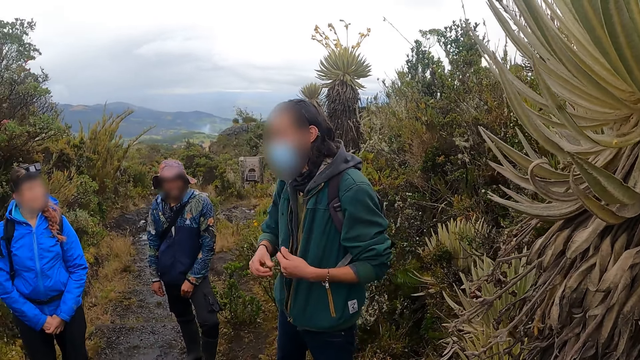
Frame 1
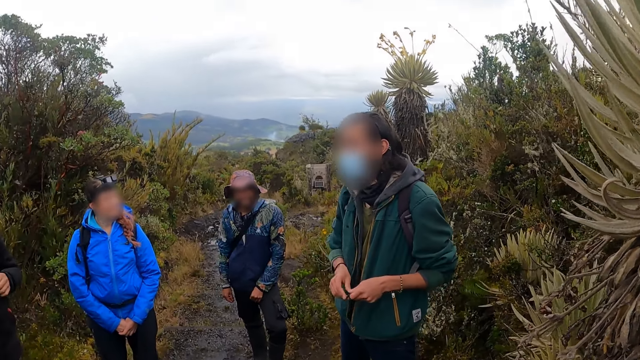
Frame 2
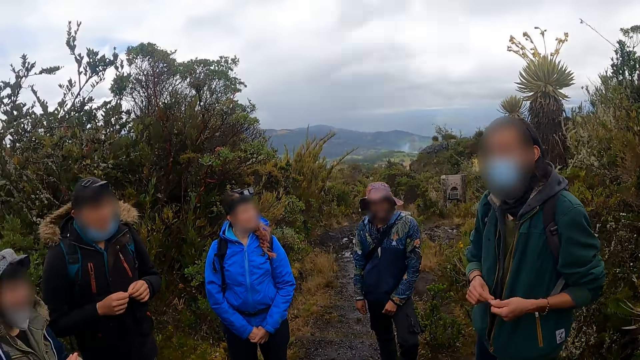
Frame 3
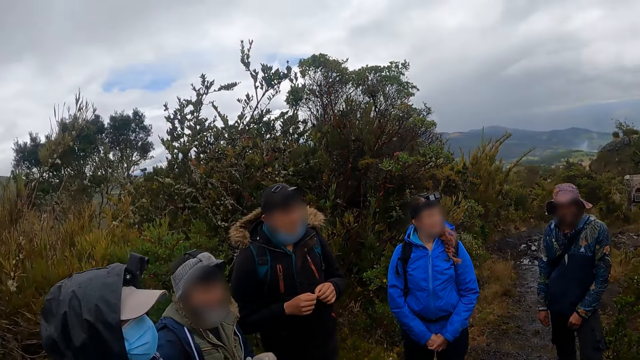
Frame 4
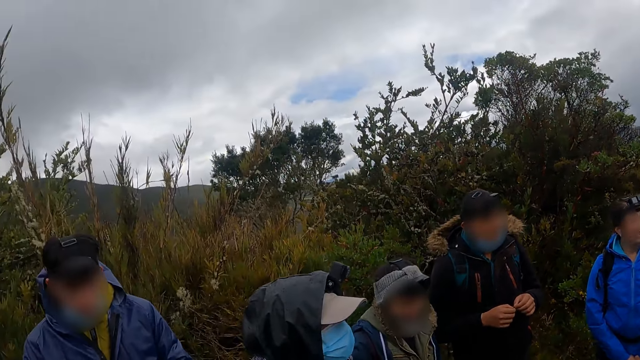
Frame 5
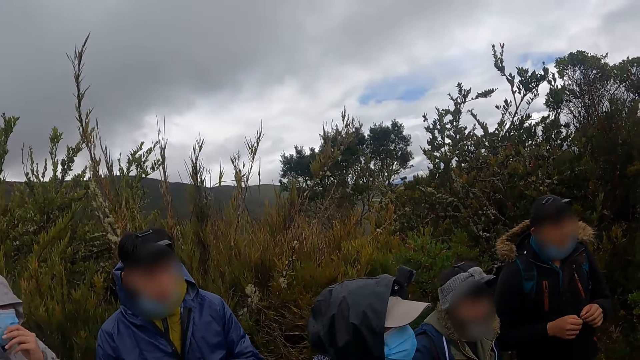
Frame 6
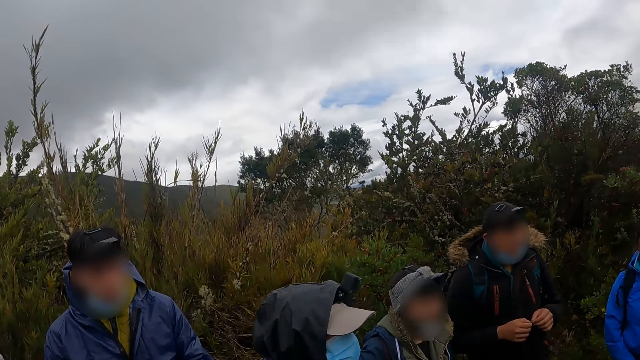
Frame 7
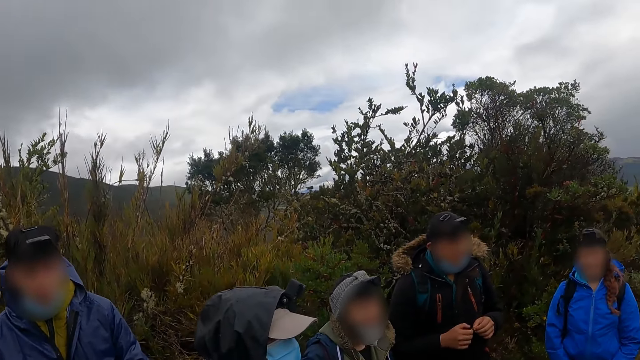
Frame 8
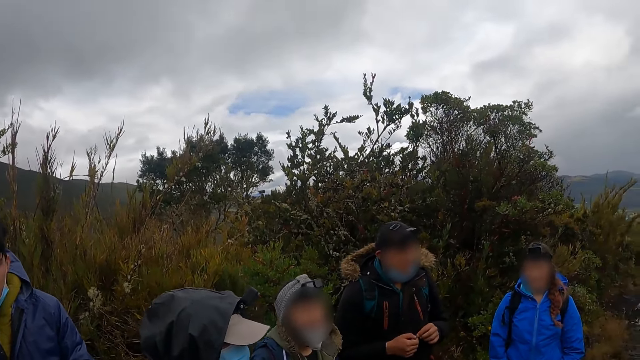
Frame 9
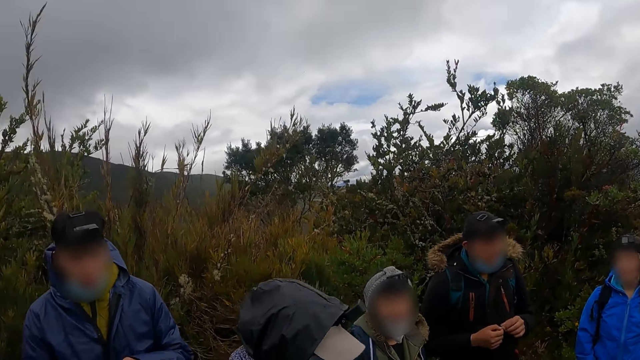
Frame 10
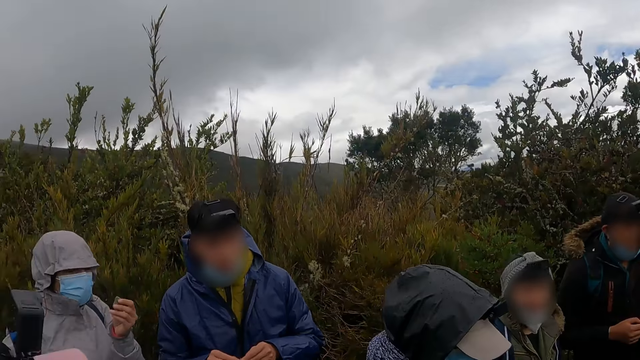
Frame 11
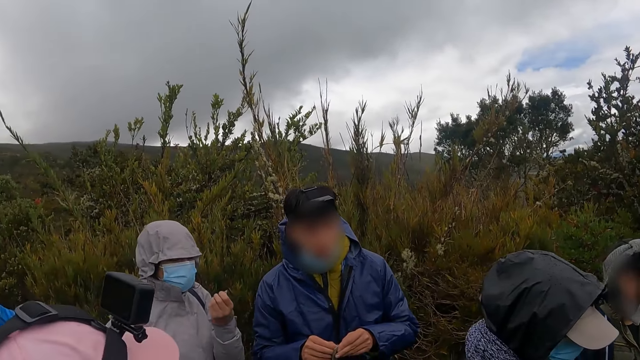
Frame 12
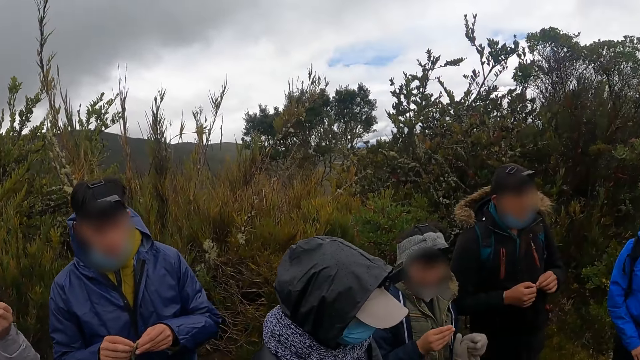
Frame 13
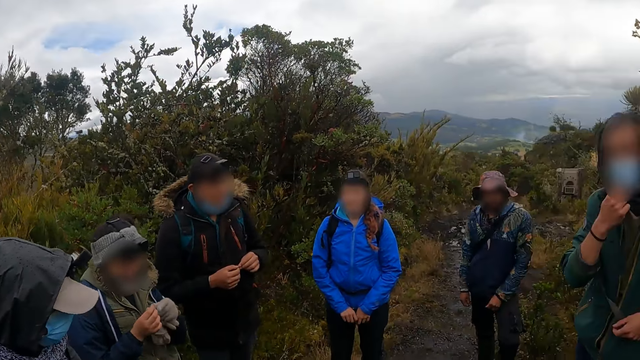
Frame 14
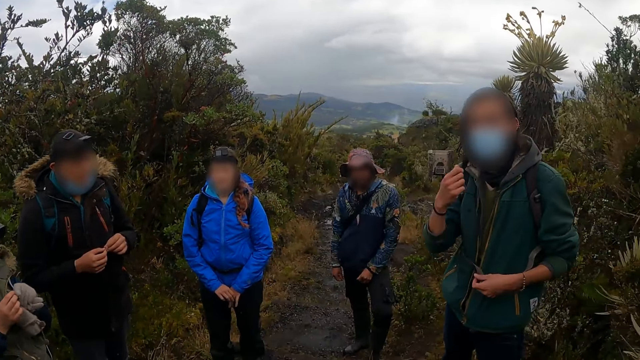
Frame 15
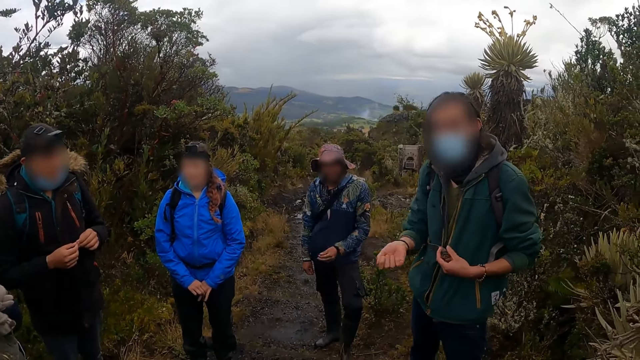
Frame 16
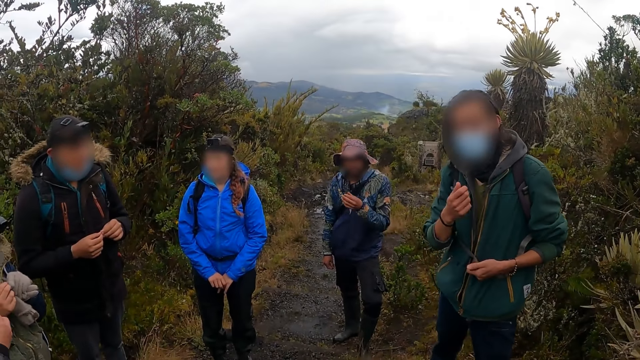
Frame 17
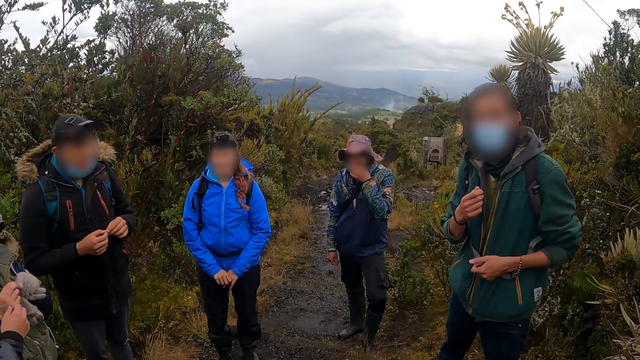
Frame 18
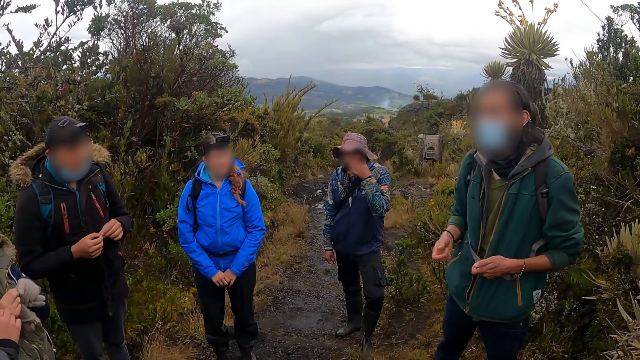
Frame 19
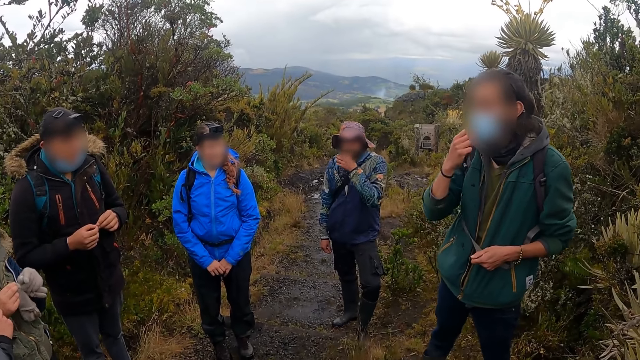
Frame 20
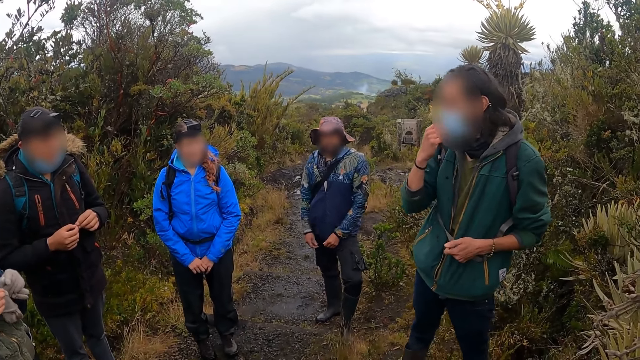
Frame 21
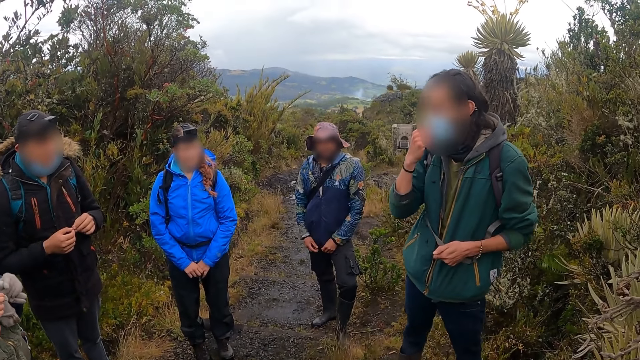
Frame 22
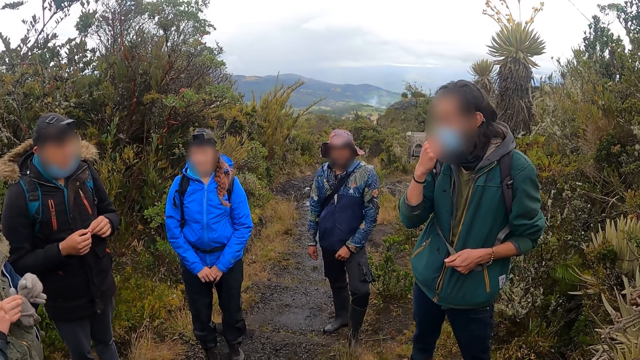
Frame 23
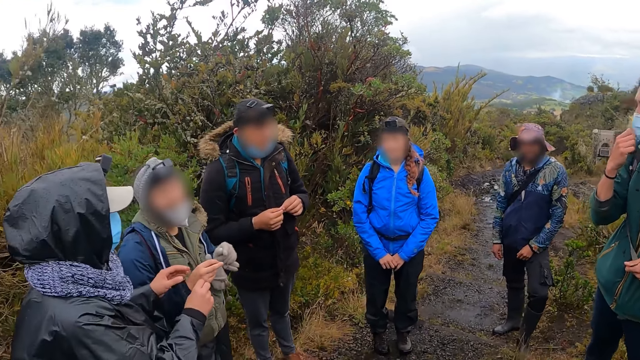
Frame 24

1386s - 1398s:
A man talks with people. The camera wearer looks around. Another man wipes his nose with his left hand. Another man interacts with the group of people.

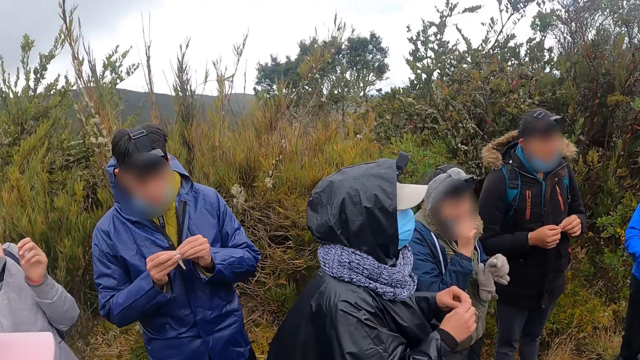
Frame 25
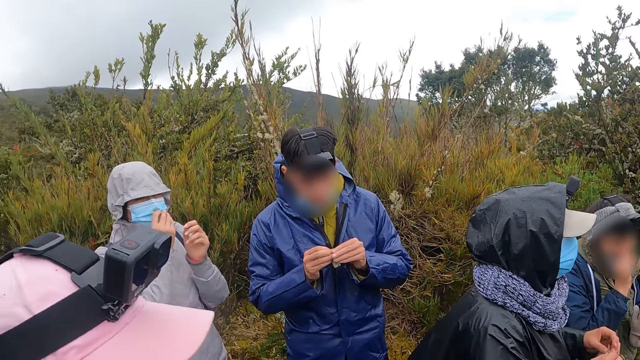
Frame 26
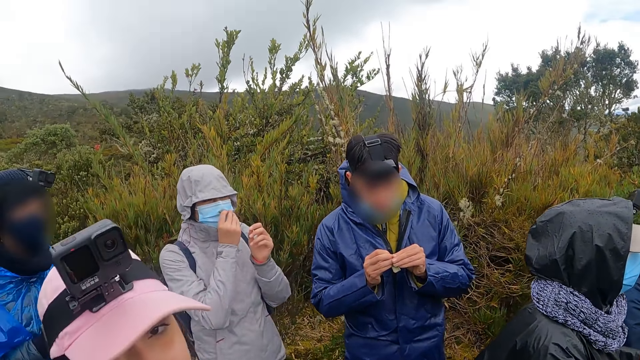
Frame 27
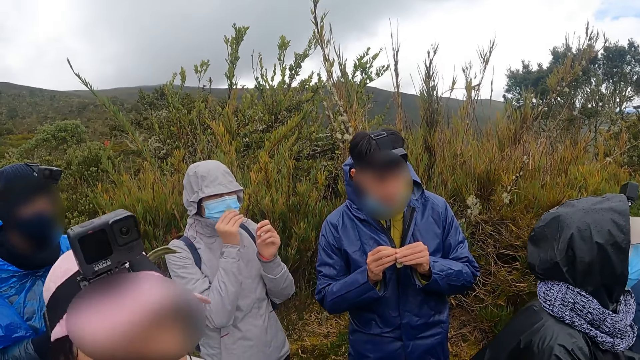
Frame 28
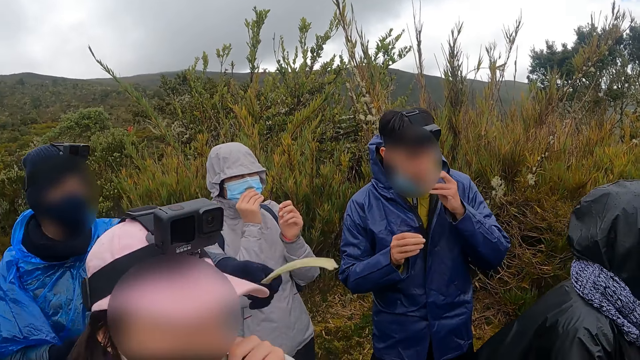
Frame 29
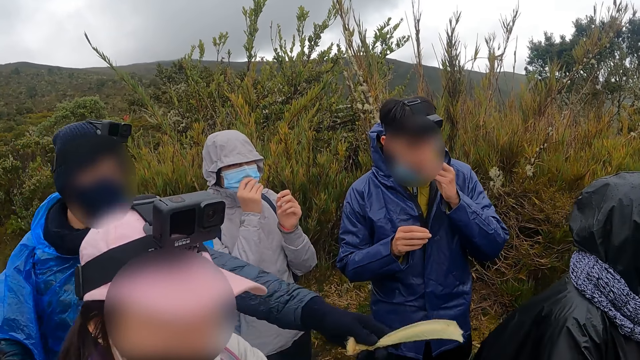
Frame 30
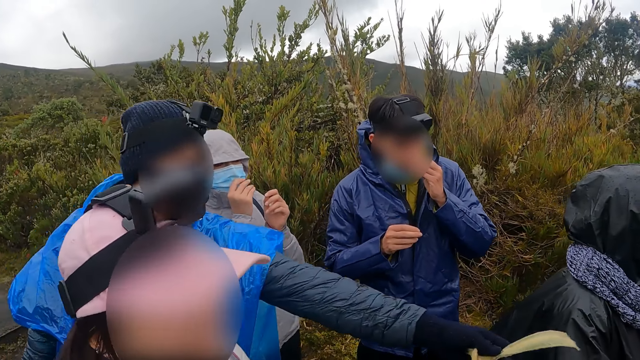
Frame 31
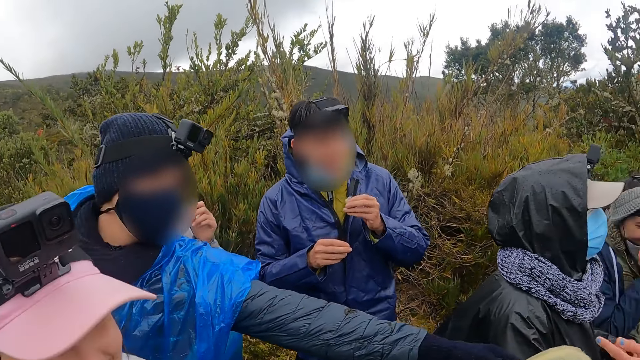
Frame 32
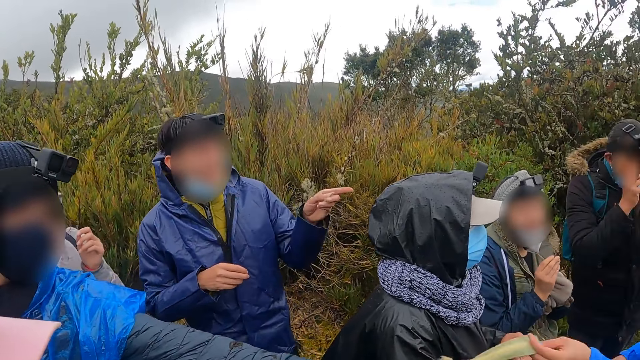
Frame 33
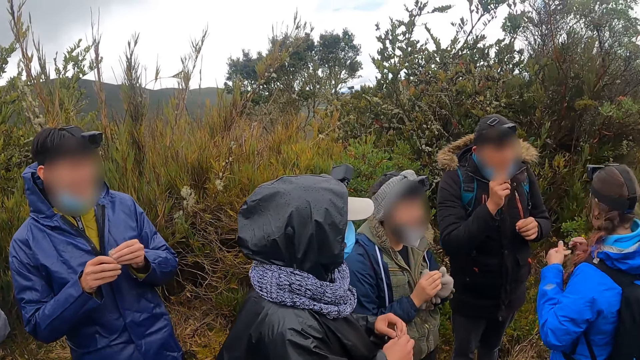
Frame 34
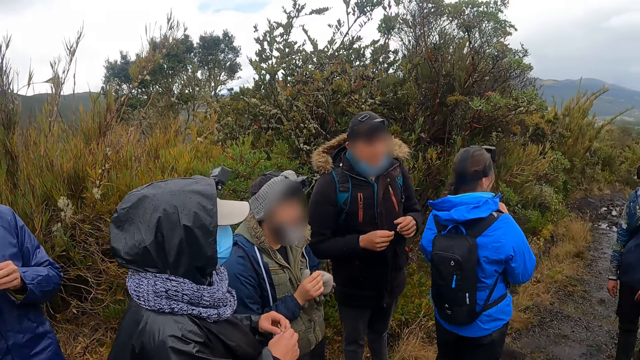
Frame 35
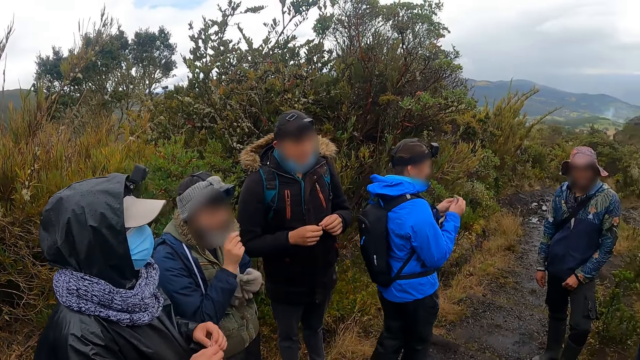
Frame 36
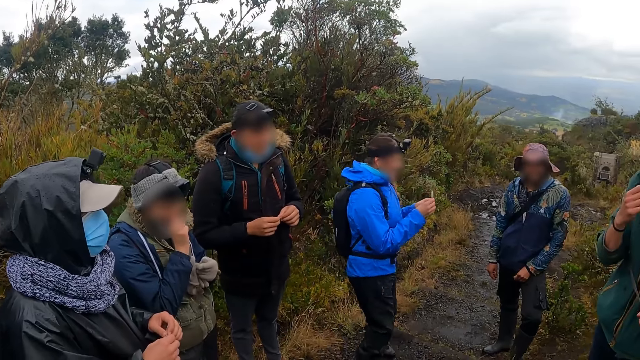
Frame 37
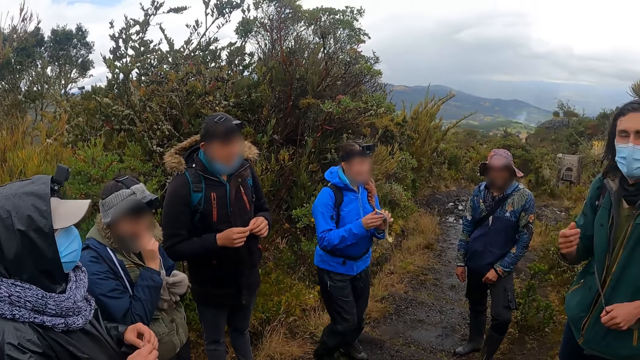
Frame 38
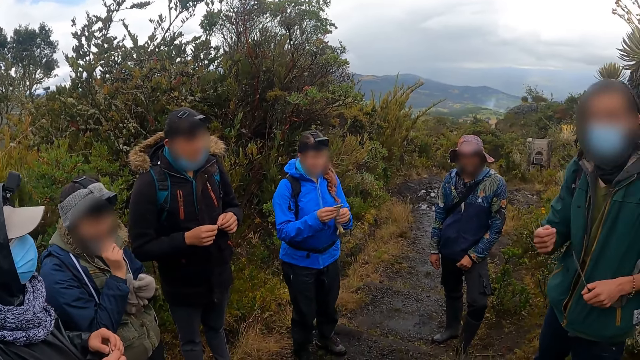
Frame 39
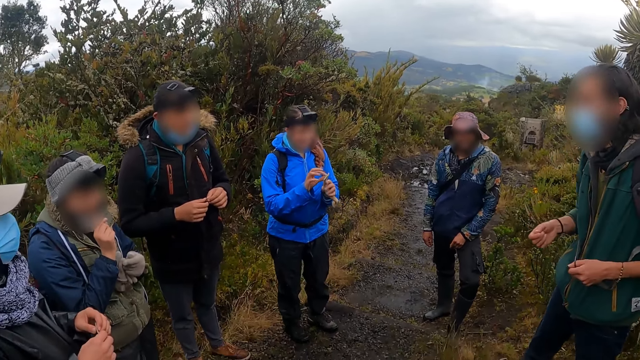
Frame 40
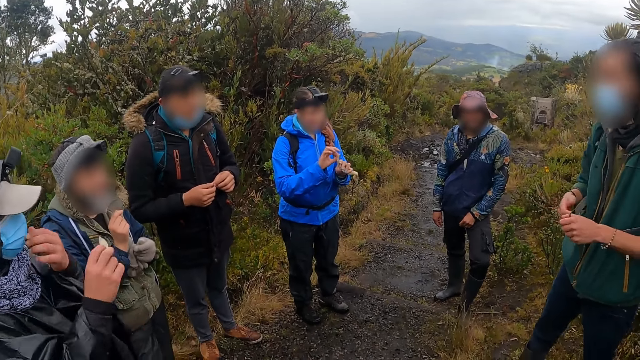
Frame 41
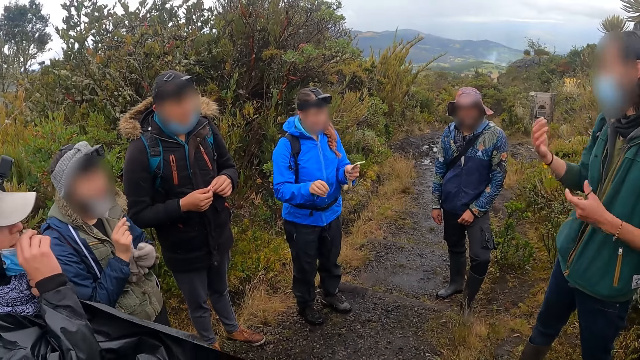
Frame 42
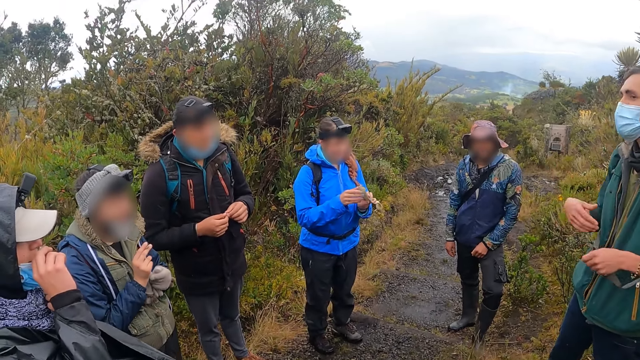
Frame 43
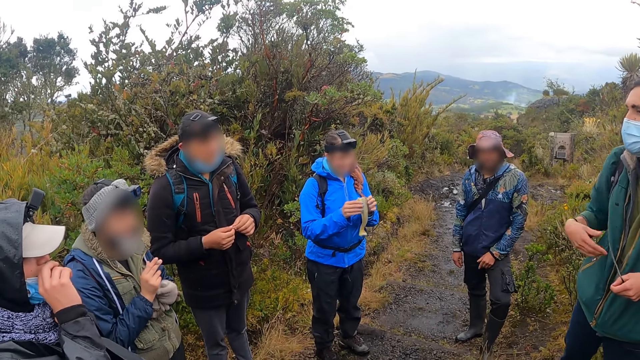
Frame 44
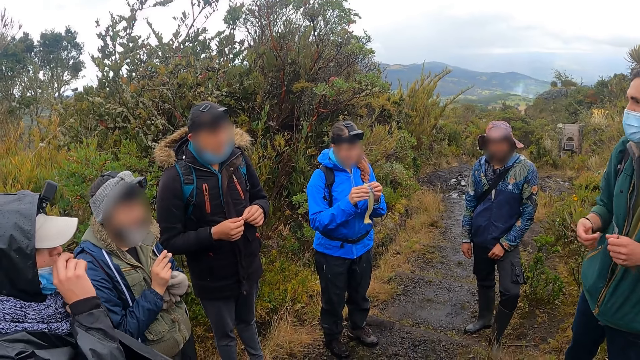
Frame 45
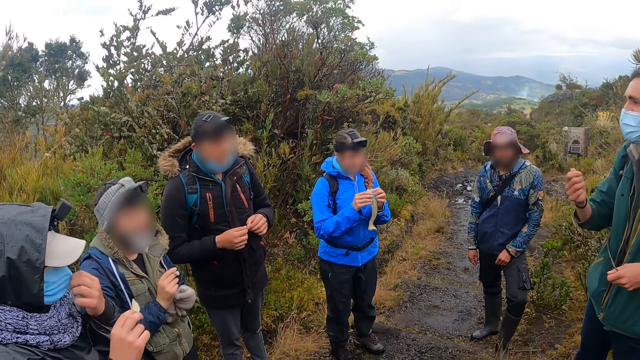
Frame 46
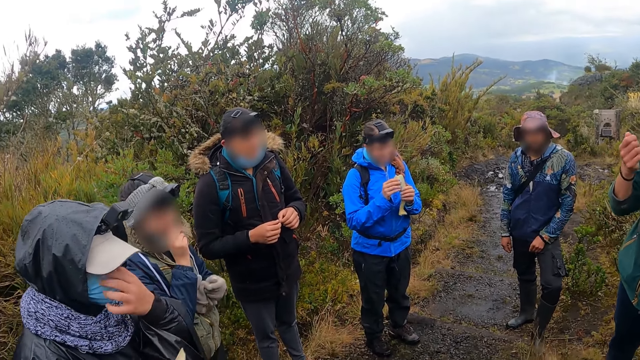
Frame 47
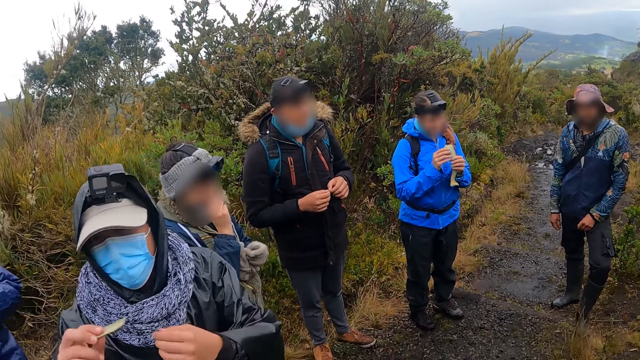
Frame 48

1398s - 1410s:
A woman interacts with the camera wearer. A man passes a snack to another woman with his left hand. The other woman eats the snack. Another man removes his nose mask with his left hand. The other man smells a snack in his right hand. The other man wears his nose mask with his left hand.
